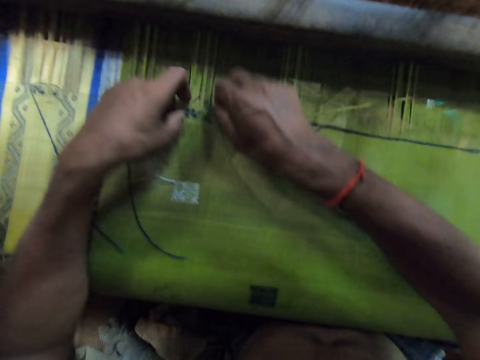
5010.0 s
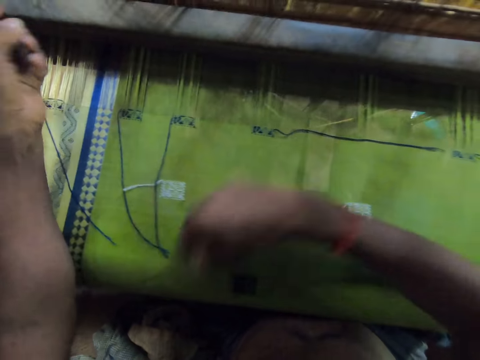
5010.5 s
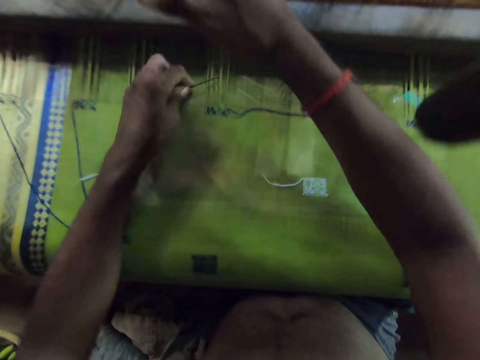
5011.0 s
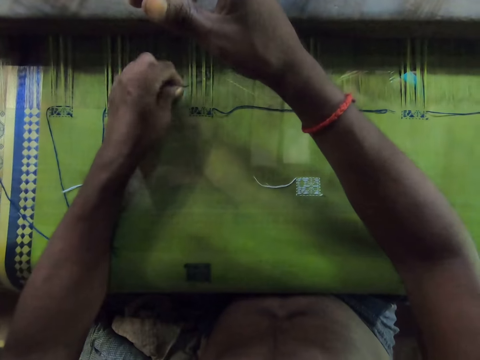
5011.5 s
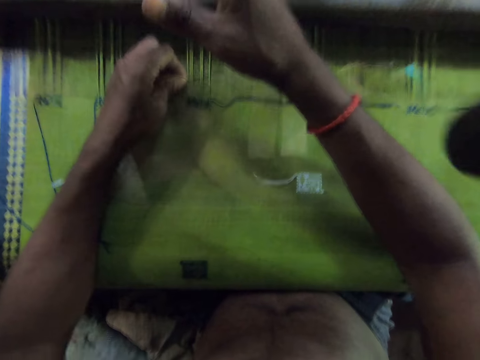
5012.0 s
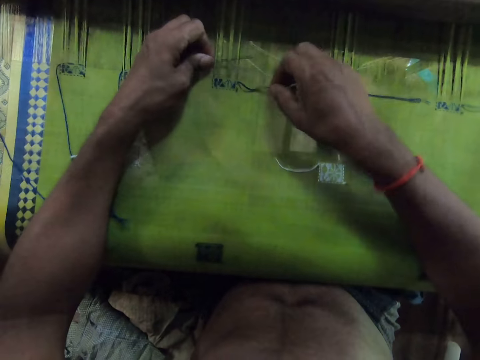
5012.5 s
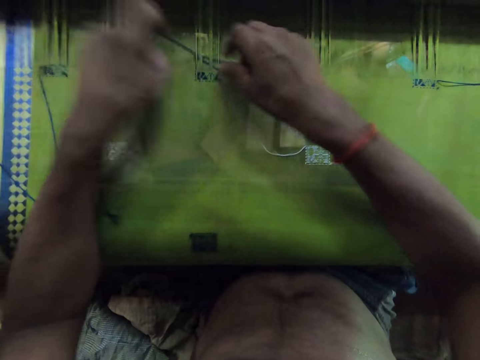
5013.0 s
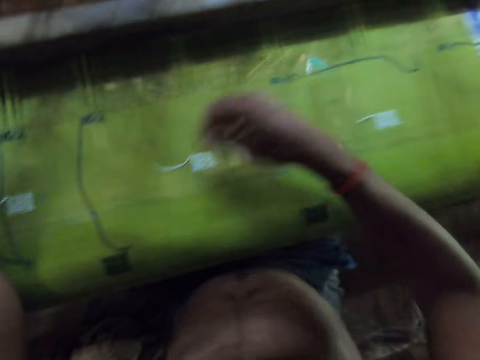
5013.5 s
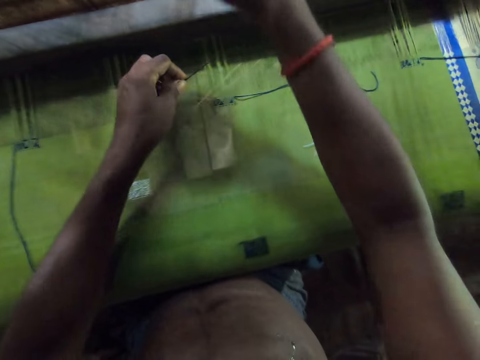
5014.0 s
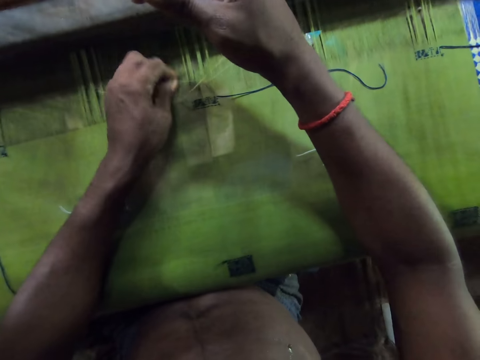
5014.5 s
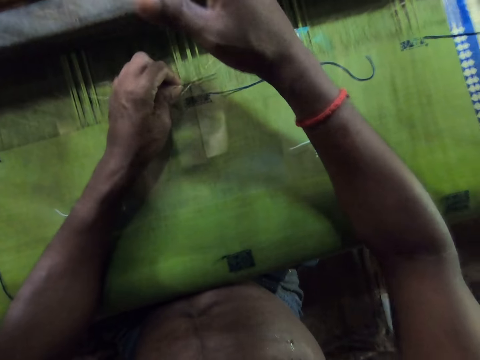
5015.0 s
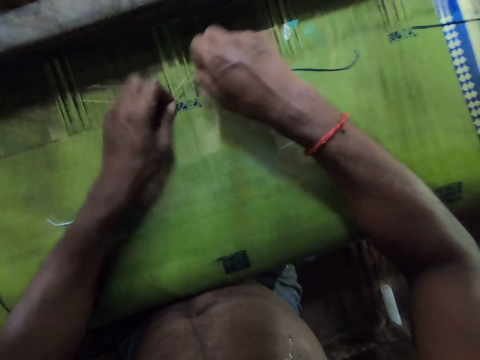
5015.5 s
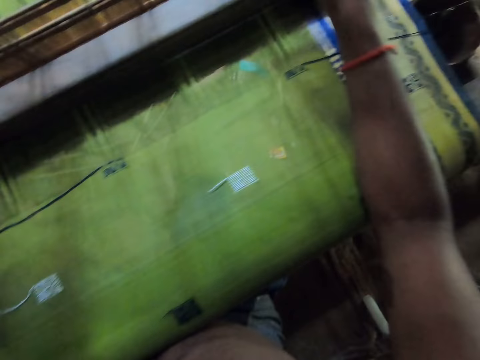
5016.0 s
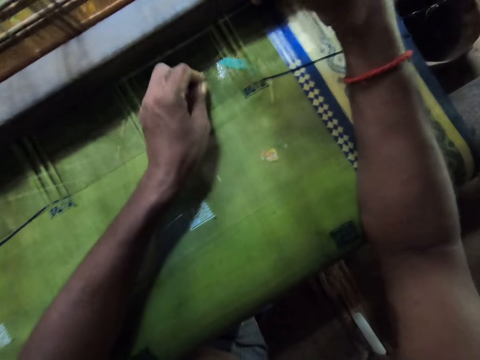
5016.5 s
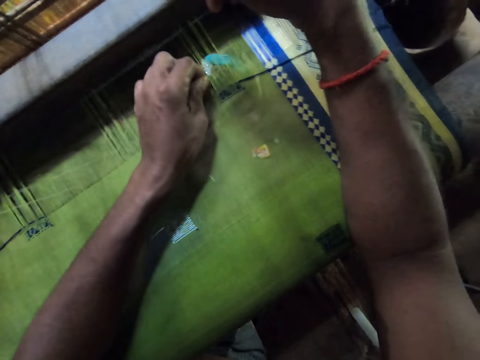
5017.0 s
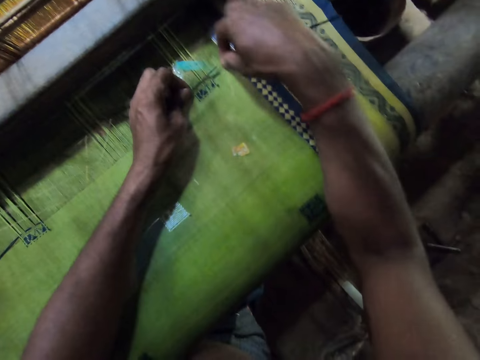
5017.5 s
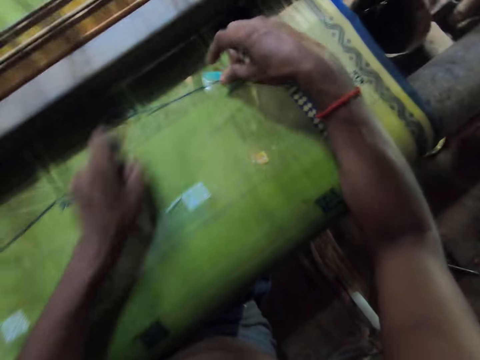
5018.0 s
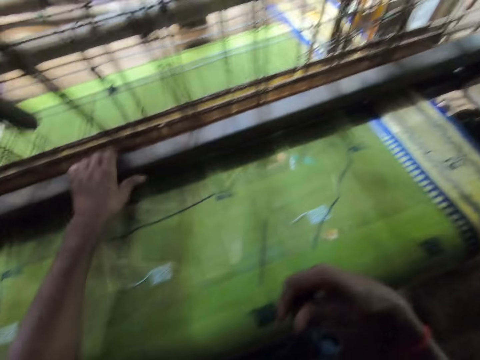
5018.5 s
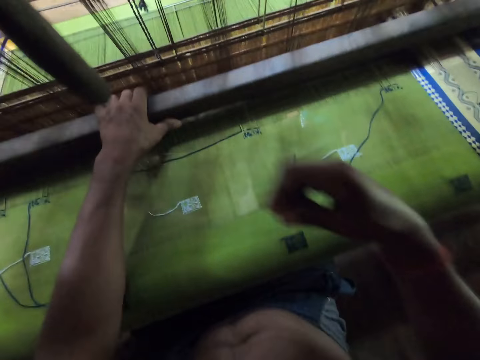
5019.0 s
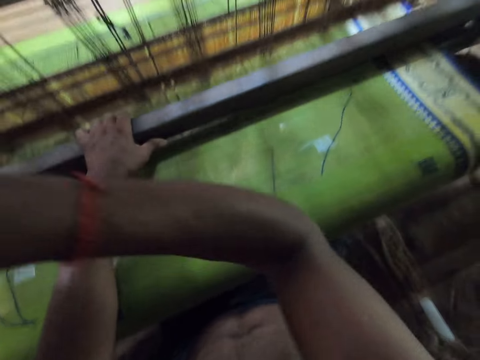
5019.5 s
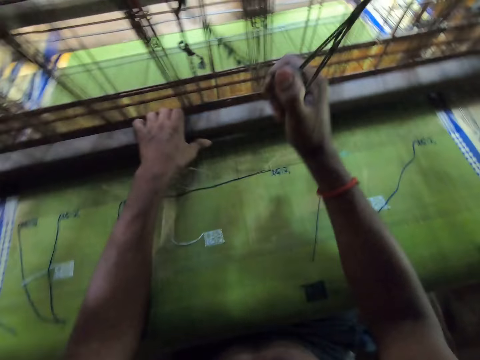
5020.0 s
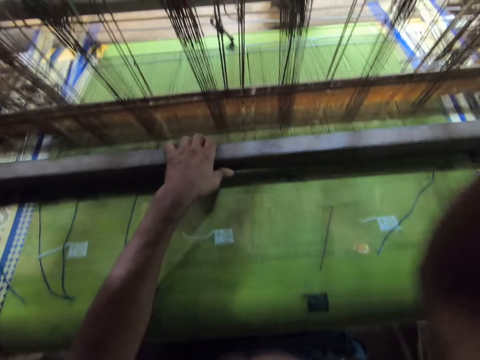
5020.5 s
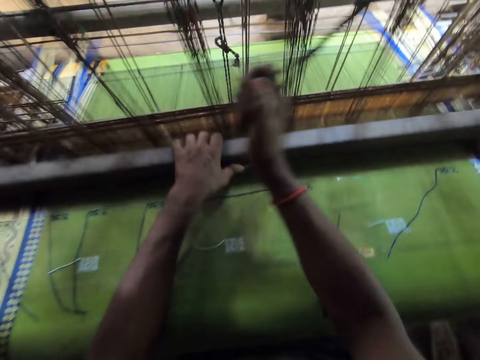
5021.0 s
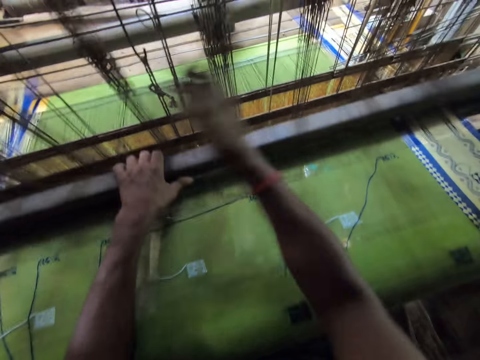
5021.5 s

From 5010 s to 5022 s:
The camera wearer wraps the yarn round the needle with his right hand. He pulls the needle with his left hand. He pulls the yarn on the cloth with his right hand. He holds the warp with his right hand. He puts the needle through the warp on the loom with his left hand. He picks the yarn from the cloth with his left hand. He wraps the yarn round the needle with his right hand. He pulls the needle with his left hand. He pulls the yarn on the cloth with his right hand. He holds the warp with his right hand. He puts the needle through the warp on the loom with his left hand. He picks the yarn from the cloth with his right hand. He wraps the yarn round the needle with his right hand. He pulls the needle with his left hand. He holds the warp with his right hand. He puts the needle through the warp on the loom with his left hand. He picks the yarn from the cloth with his right hand. He wraps the yarn round the needle with his right hand. He pulls the needle with his left hand. He pulls the yarn on the cloth with his left hand. He places the needle on the cloth with his right hand. He holds the loom with his left hand. He weaves the cloth on the loom with both hands.

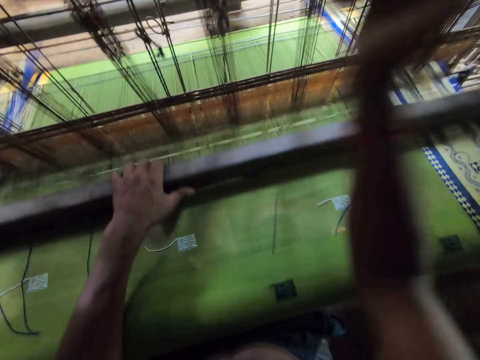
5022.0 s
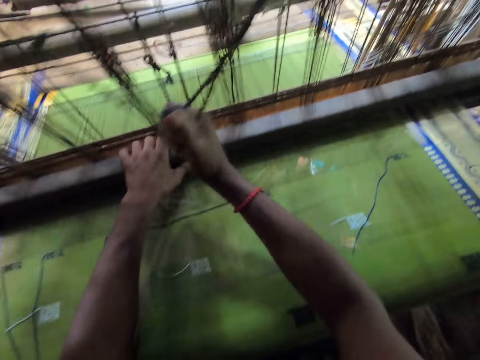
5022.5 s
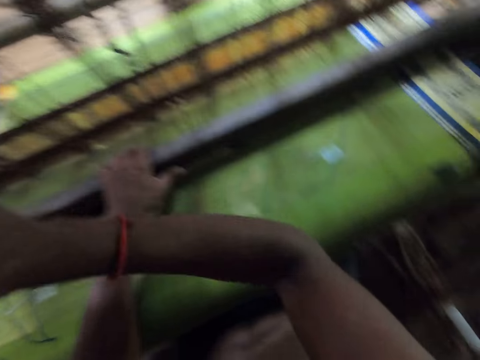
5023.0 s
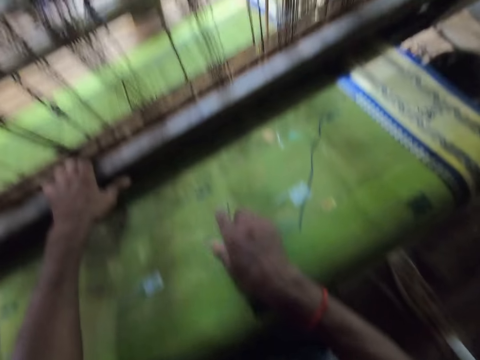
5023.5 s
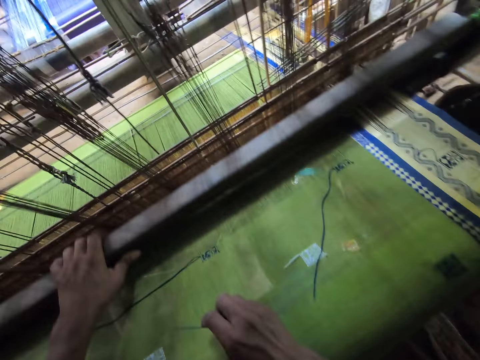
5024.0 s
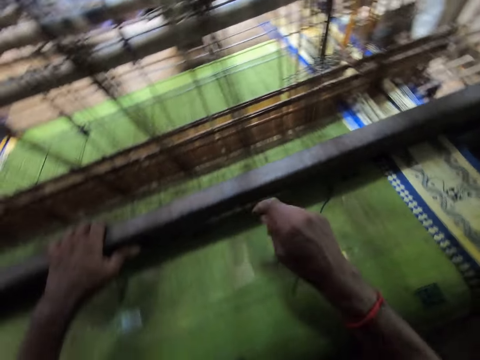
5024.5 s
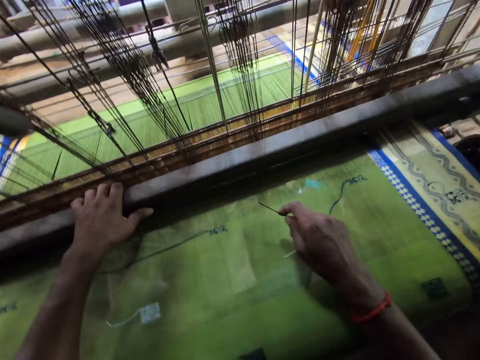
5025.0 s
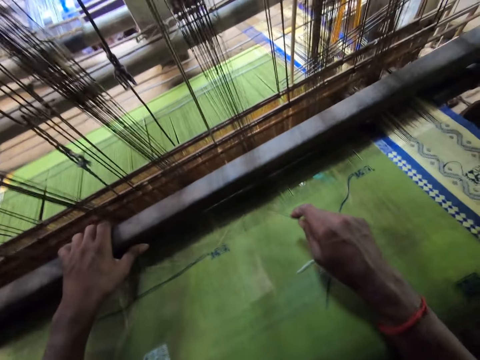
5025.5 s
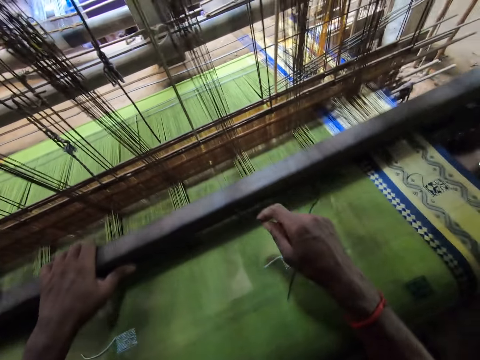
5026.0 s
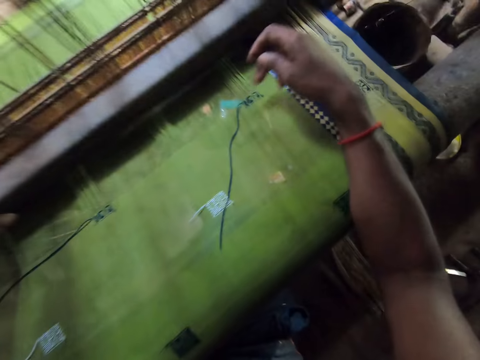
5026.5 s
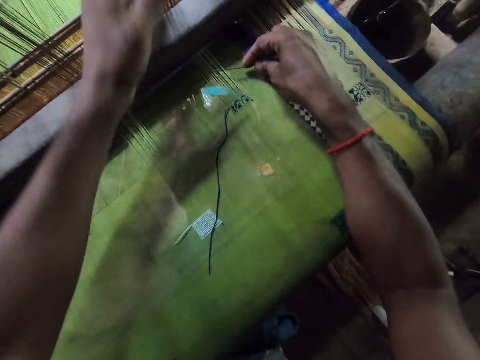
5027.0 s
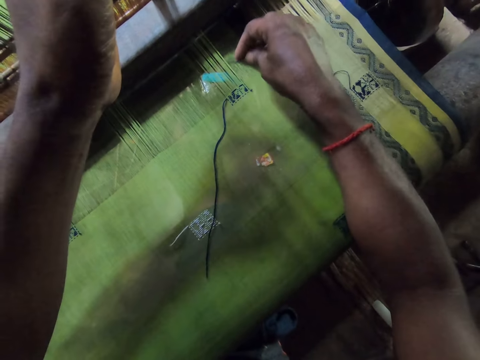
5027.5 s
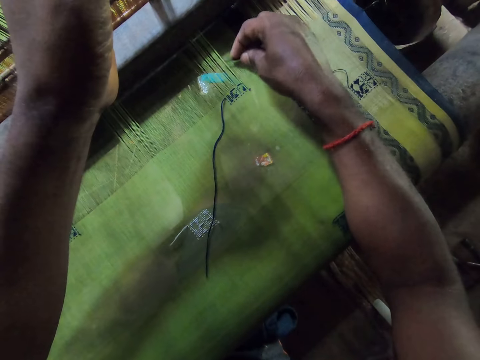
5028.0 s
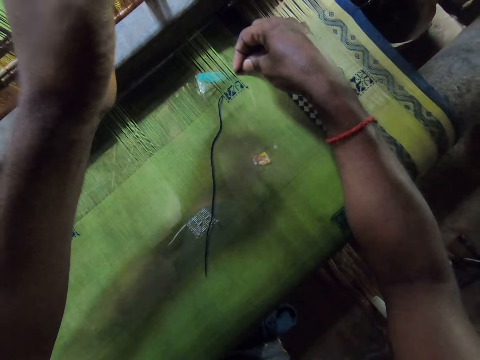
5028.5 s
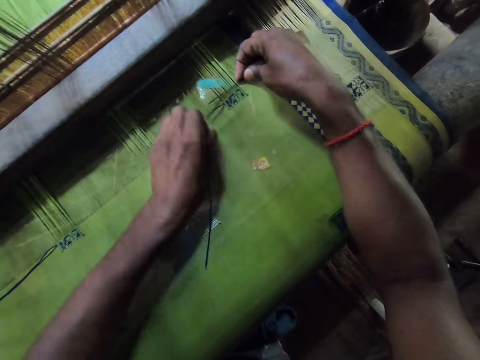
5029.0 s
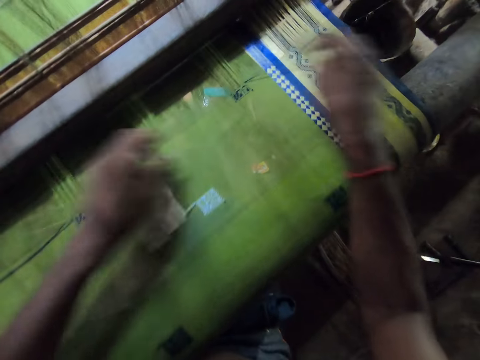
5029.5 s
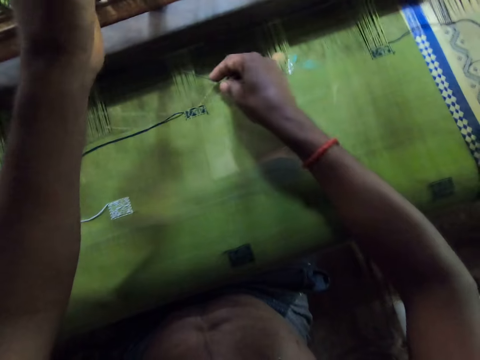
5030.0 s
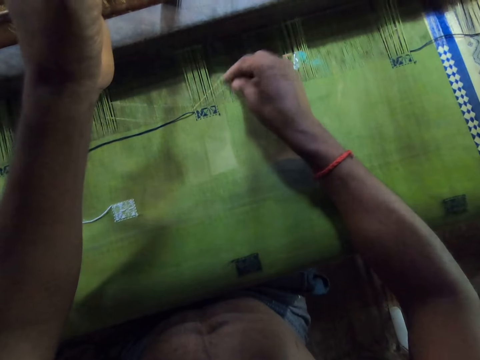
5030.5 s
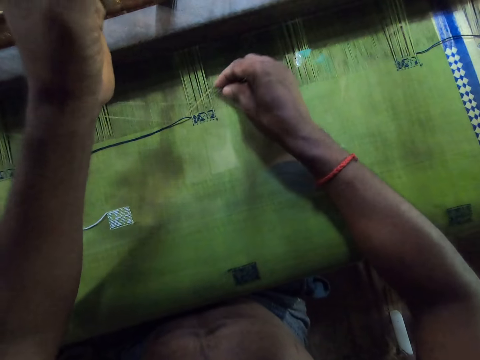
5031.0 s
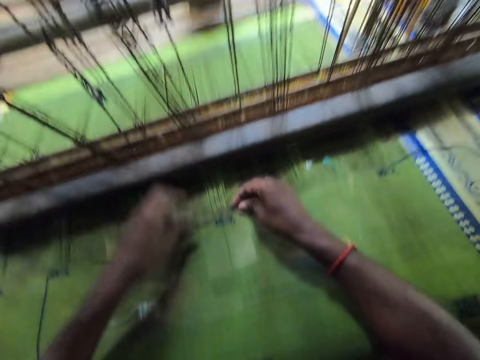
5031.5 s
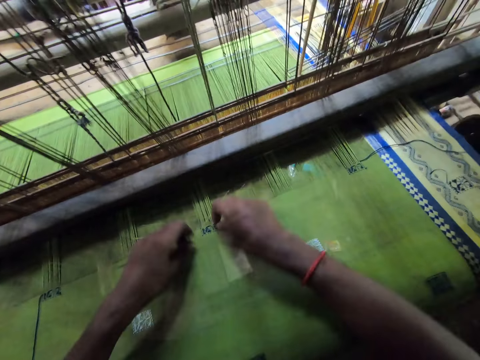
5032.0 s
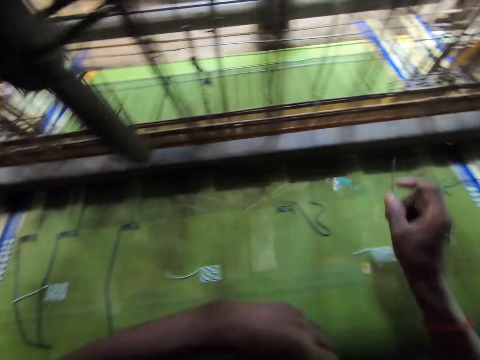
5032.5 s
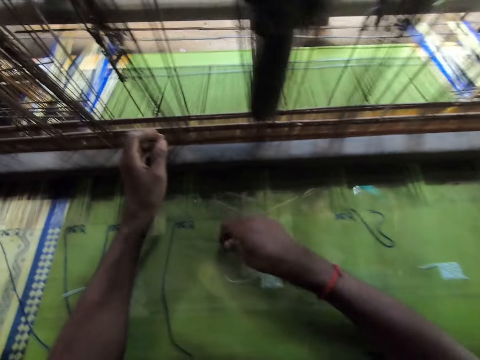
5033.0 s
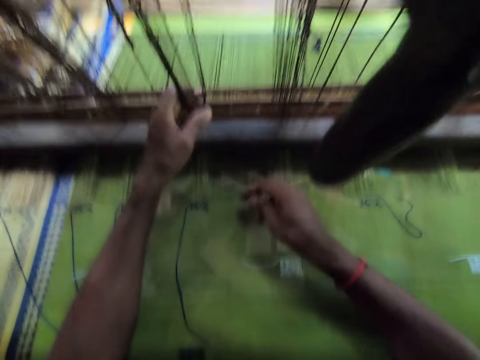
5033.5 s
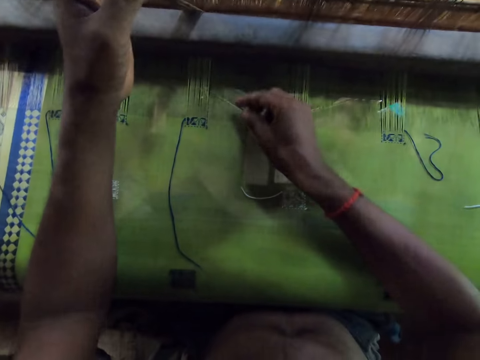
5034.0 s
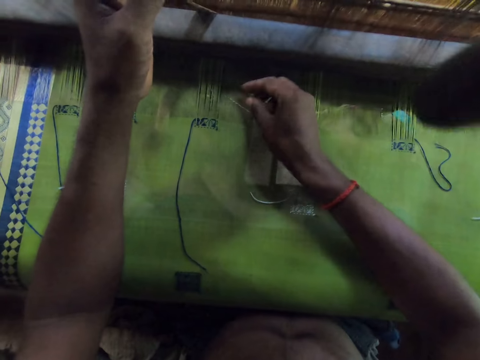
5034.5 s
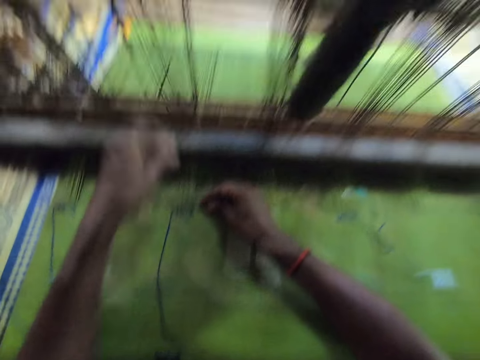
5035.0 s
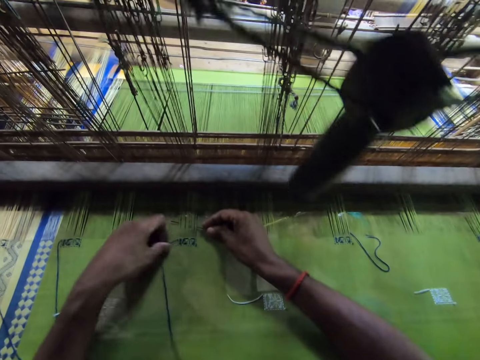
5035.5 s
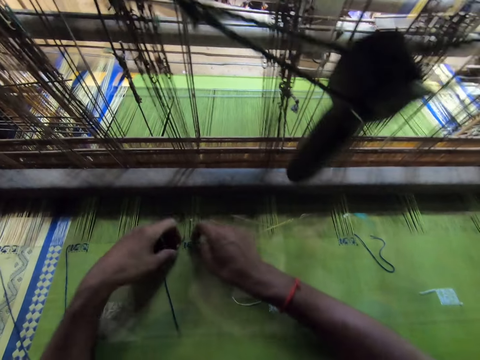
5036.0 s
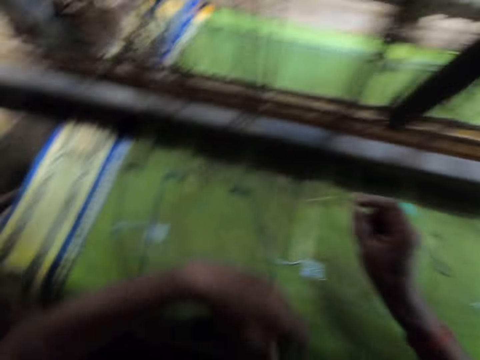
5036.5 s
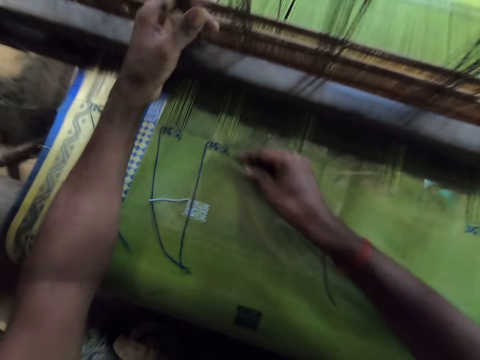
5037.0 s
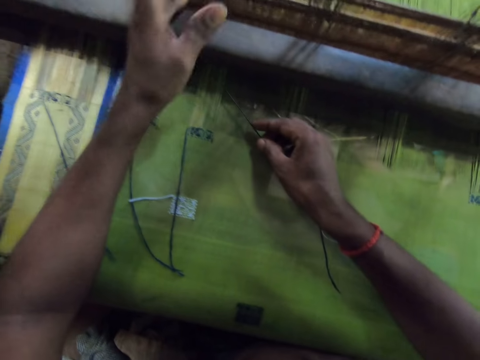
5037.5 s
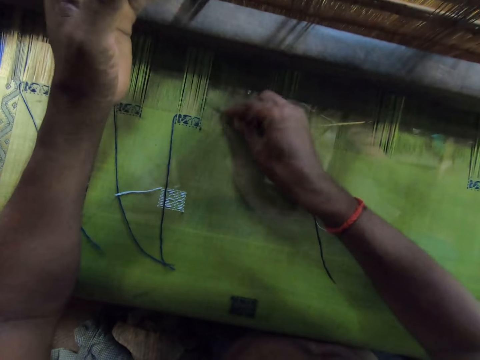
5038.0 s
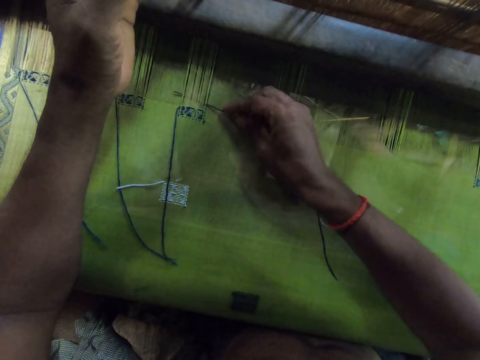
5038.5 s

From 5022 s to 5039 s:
The camera wearer picks the needle from the cloth with his left hand. He holds the warp with his left hand. He puts the needle through the warp on the loom with his right hand. He weaves with the loom needle on the loom. He picks the yarn from the cloth with his left hand. He wraps the yarn round the needle with his left hand. He pulls the needle with his right hand. He holds the warp with his left hand. He puts the needle through the warp on the loom with his right hand. He picks the yarn from the cloth with his left hand. He wraps the yarn round the needle with his right hand. He pulls the needle with his right hand. He moves the yarn on the table with his left hand. He holds the warp with his left hand. He puts the needle through the warp on the loom with his right hand. He picks the yarn from the cloth with his left hand. He wraps the yarn round the needle with his left hand. He pulls the needle with his right hand. He moves the yarn on the cloth with his left hand. He holds the warp with his left hand.
